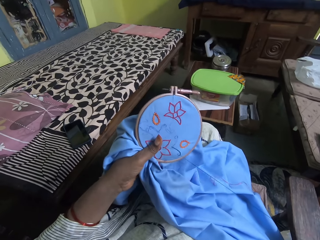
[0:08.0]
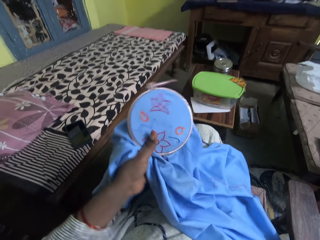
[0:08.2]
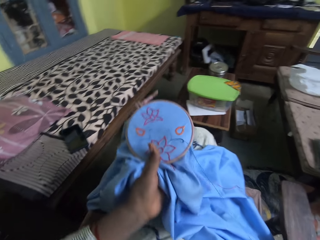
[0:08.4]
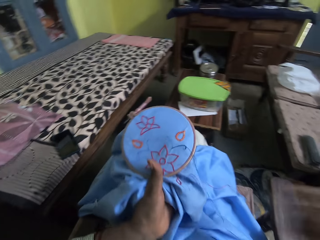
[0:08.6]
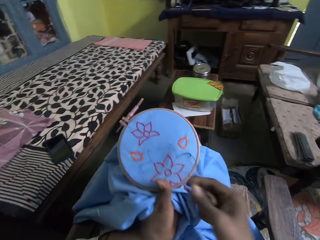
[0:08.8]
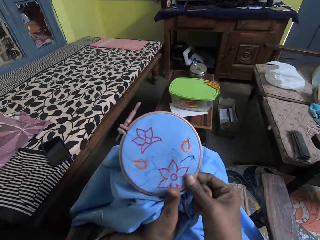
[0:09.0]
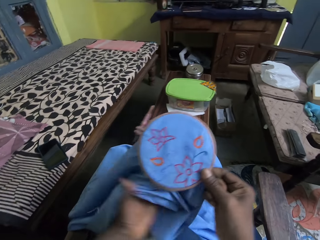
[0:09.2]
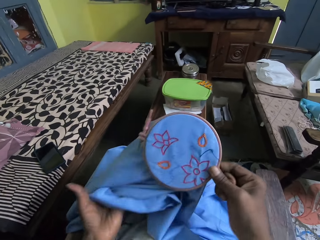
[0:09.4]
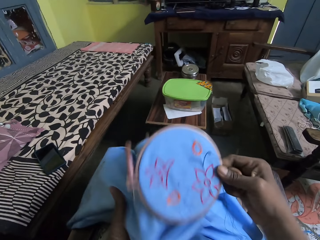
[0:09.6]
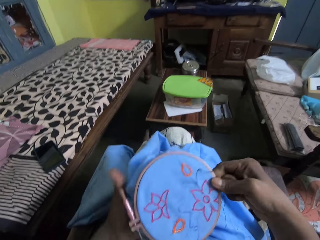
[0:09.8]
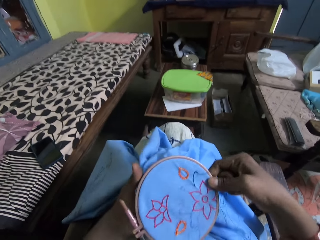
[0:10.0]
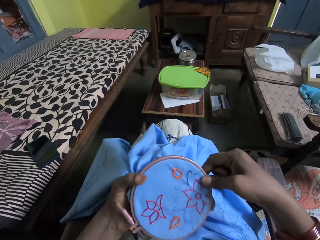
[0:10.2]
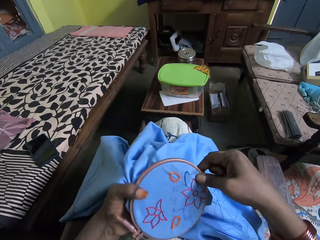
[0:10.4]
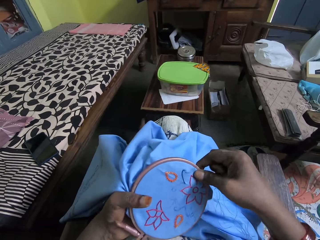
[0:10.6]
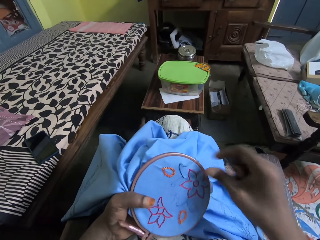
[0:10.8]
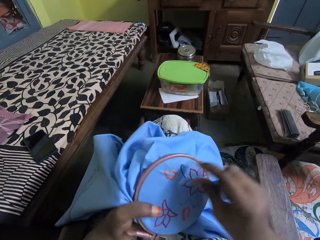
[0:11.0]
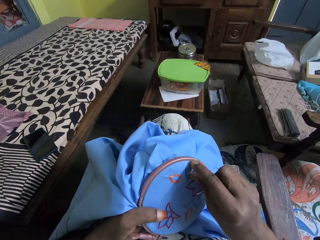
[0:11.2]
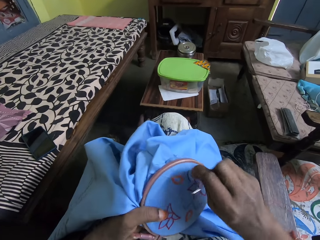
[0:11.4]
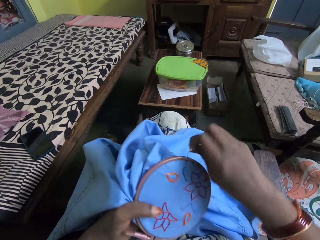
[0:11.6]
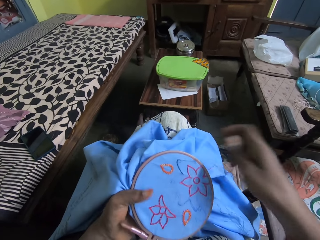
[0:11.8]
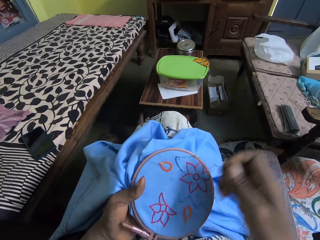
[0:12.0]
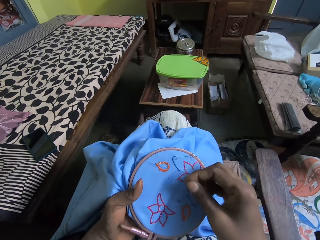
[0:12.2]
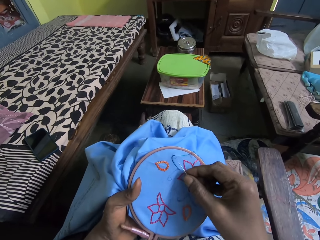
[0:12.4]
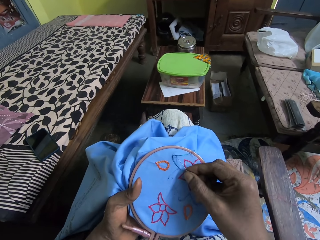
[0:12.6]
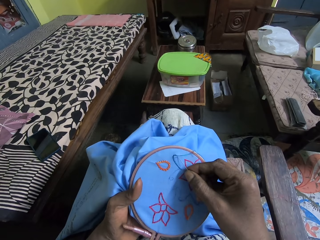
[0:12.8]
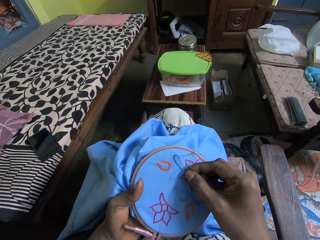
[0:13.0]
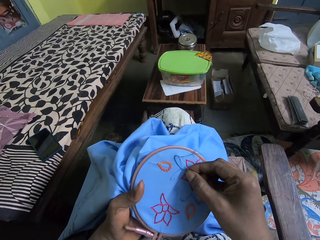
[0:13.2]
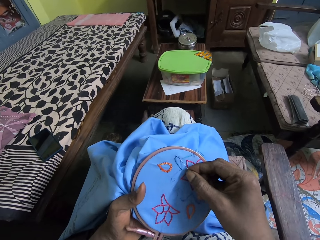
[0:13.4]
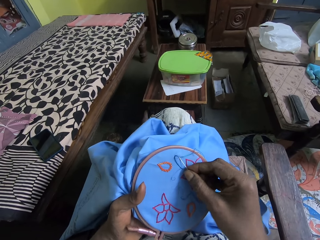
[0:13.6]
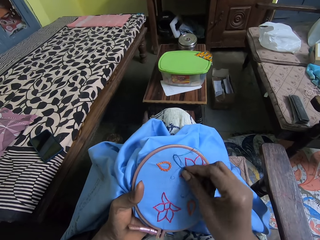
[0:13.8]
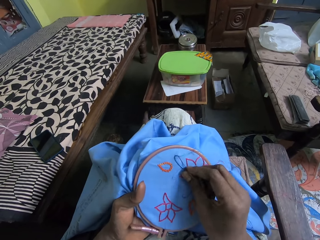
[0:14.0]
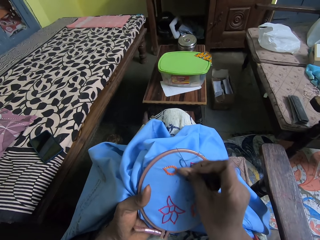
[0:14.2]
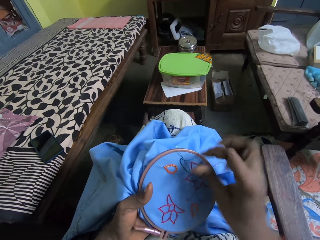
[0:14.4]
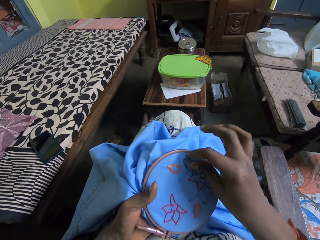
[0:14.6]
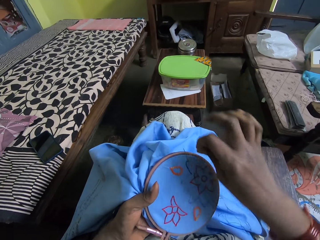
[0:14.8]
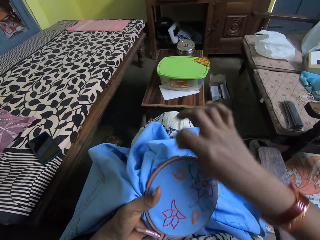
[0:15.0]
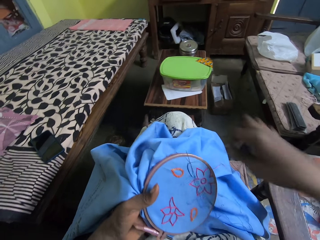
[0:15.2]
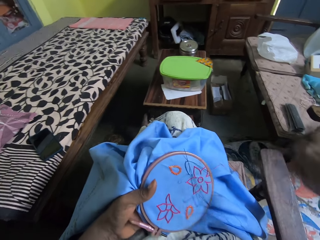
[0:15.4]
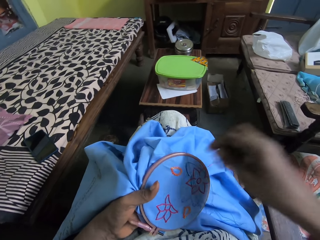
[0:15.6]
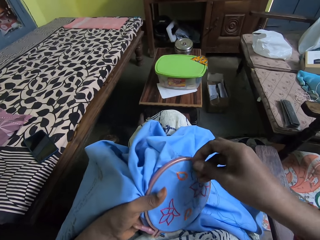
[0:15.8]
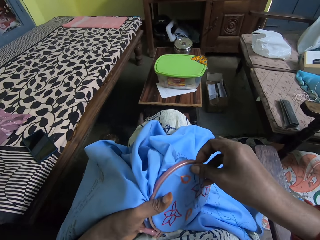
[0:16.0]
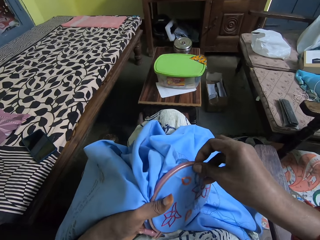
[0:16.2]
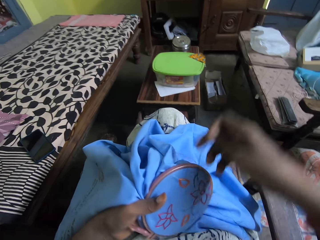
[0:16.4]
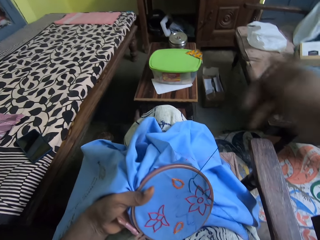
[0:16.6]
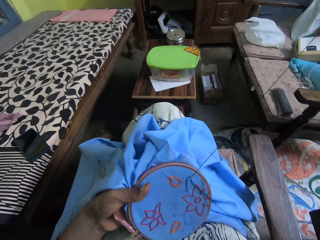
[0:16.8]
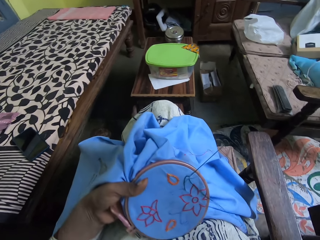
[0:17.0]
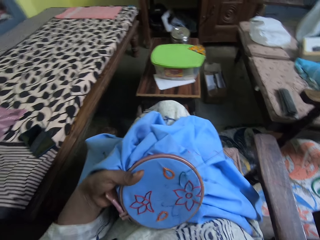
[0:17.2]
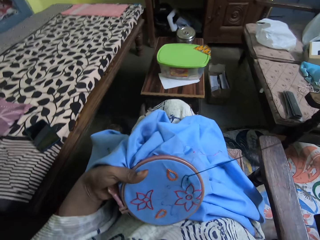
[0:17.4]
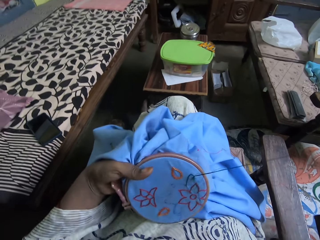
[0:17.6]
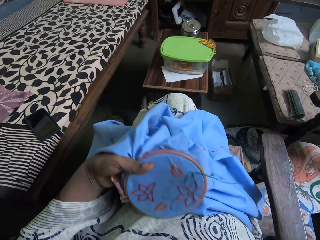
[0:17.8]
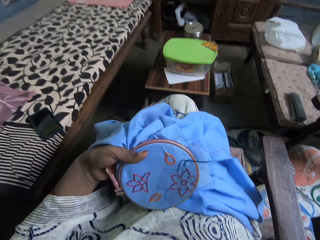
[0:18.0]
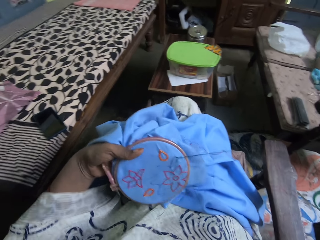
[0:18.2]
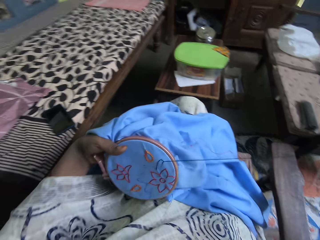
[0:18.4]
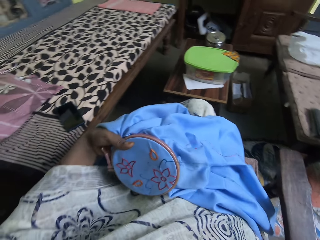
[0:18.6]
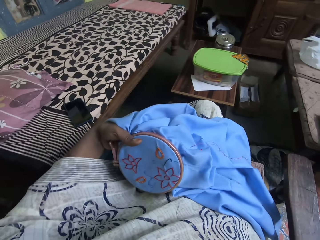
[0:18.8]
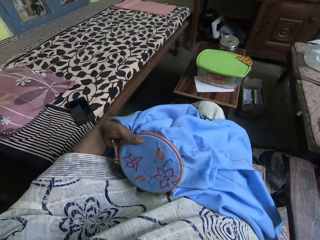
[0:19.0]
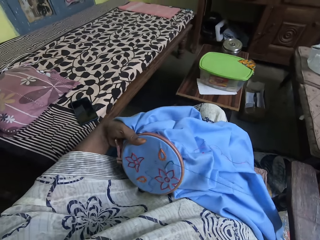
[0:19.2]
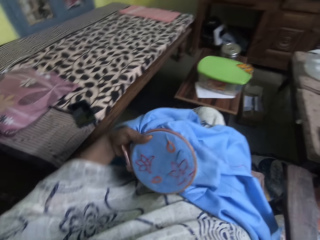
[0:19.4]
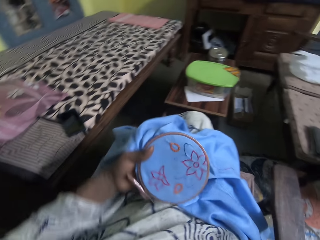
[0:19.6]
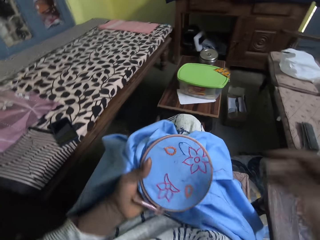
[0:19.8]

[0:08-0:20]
The camera wearer turns the embroidery ring. They hold the material with the right hand. They hold the material with the left hand. They pull the thread. They embroider the cloth. They turn the thread. They pull the thread.

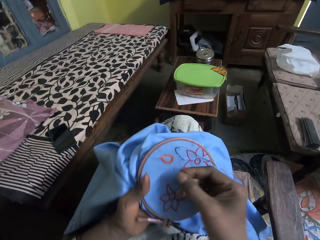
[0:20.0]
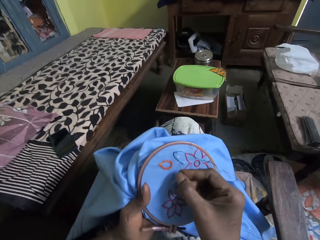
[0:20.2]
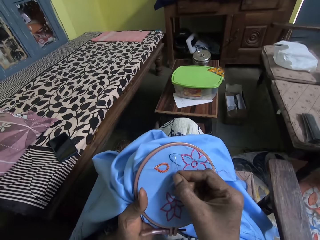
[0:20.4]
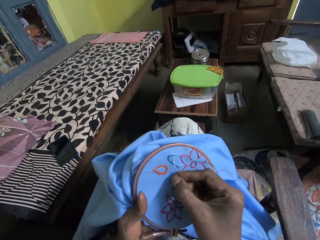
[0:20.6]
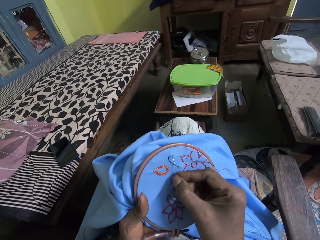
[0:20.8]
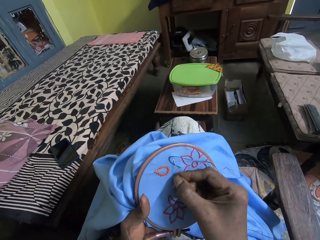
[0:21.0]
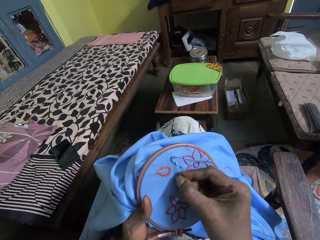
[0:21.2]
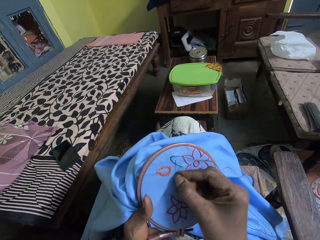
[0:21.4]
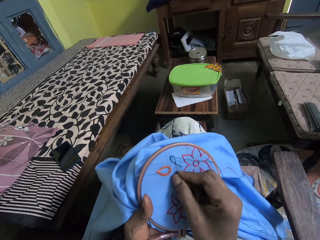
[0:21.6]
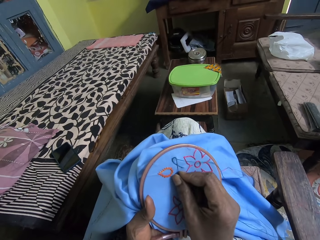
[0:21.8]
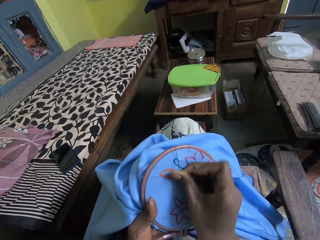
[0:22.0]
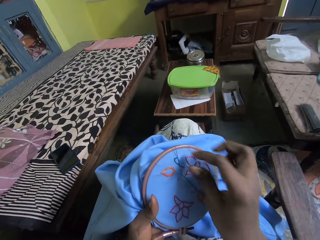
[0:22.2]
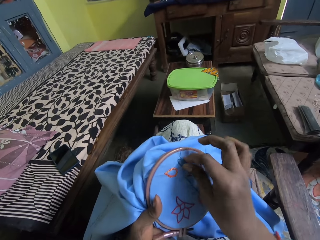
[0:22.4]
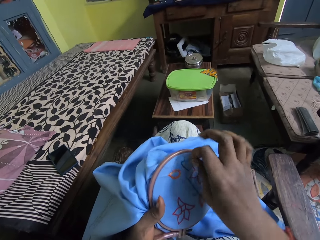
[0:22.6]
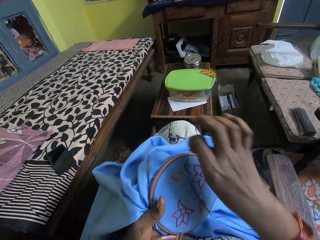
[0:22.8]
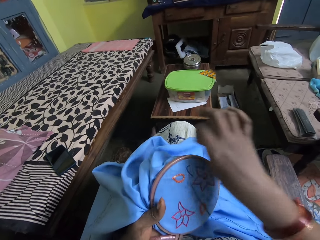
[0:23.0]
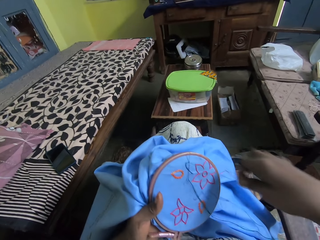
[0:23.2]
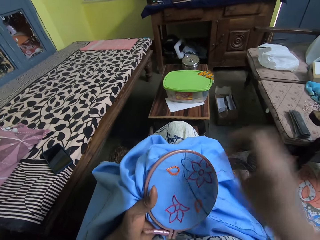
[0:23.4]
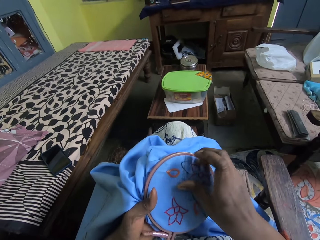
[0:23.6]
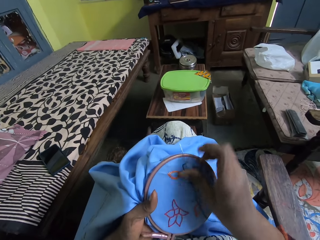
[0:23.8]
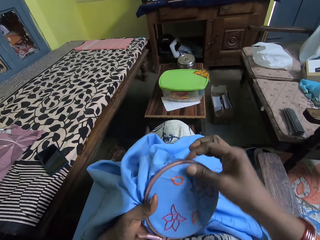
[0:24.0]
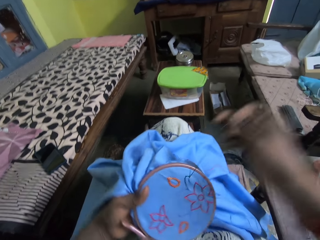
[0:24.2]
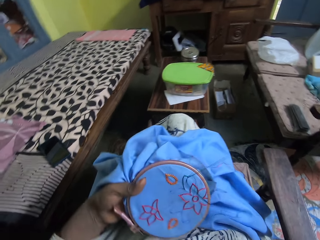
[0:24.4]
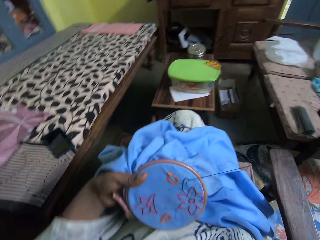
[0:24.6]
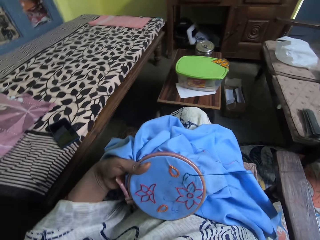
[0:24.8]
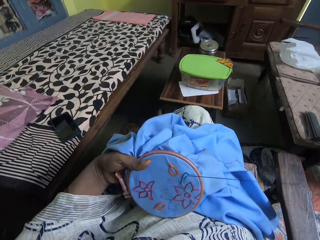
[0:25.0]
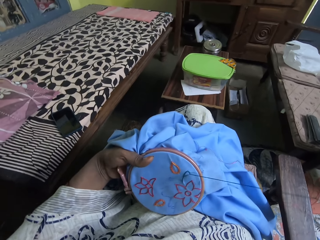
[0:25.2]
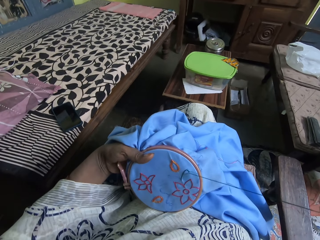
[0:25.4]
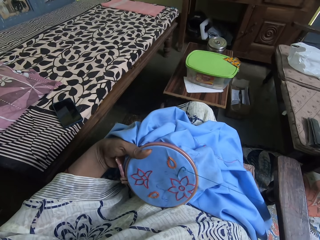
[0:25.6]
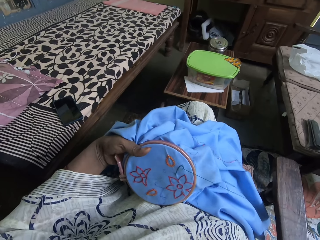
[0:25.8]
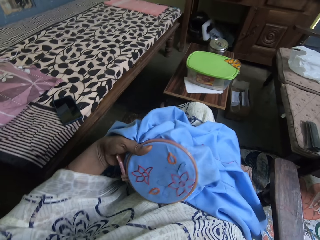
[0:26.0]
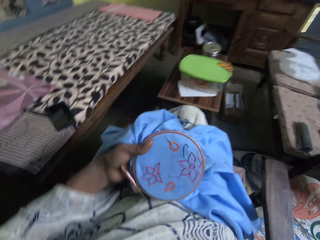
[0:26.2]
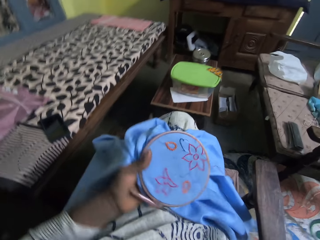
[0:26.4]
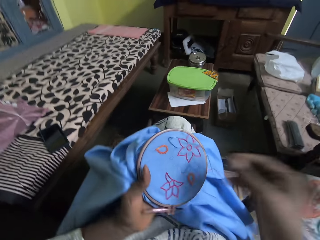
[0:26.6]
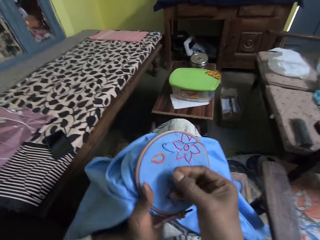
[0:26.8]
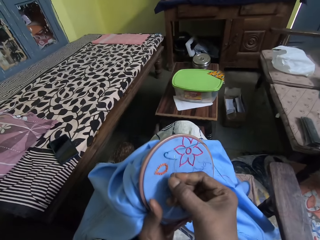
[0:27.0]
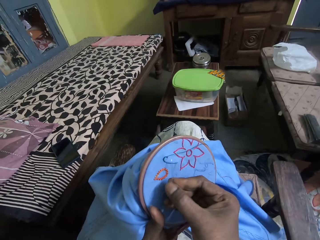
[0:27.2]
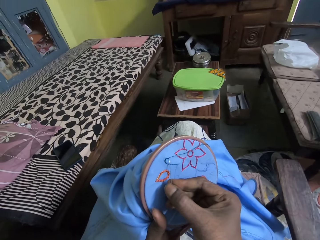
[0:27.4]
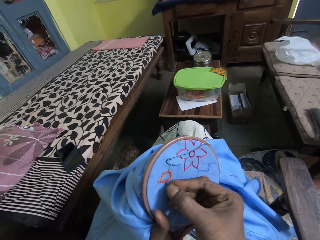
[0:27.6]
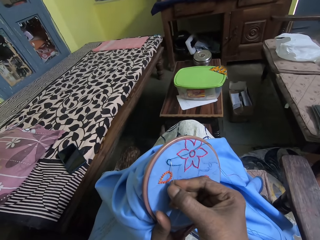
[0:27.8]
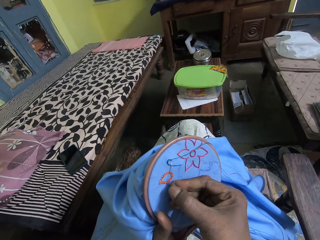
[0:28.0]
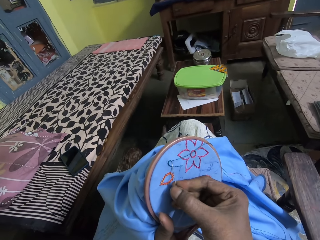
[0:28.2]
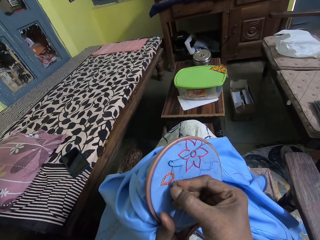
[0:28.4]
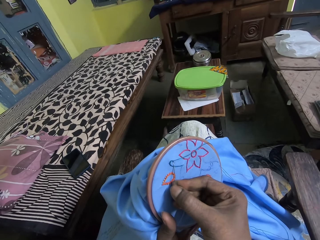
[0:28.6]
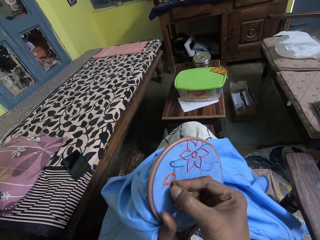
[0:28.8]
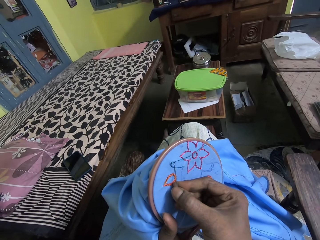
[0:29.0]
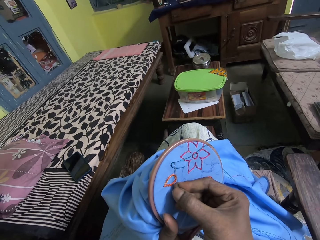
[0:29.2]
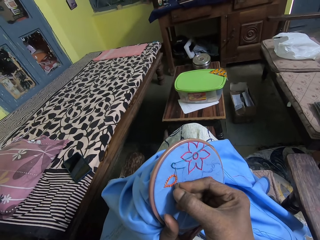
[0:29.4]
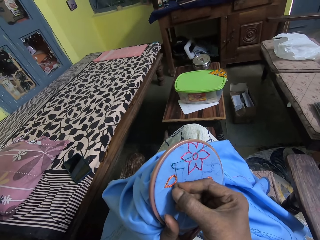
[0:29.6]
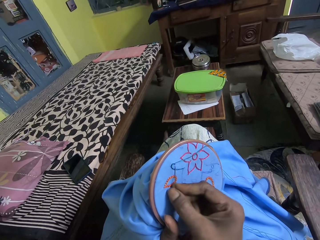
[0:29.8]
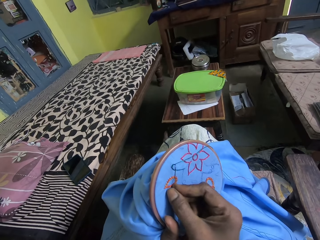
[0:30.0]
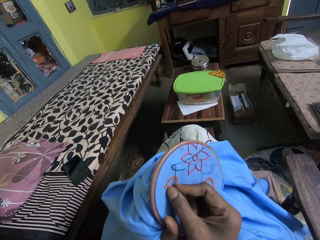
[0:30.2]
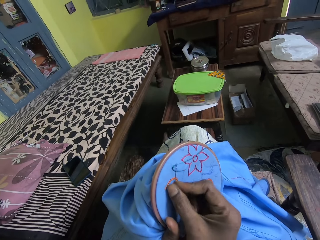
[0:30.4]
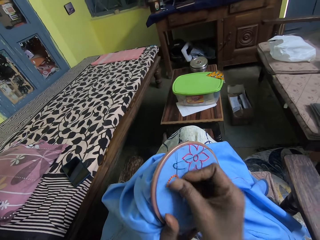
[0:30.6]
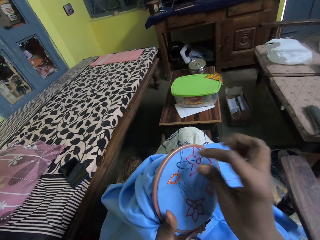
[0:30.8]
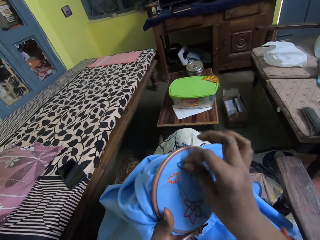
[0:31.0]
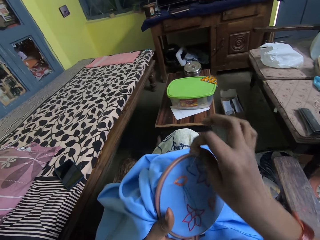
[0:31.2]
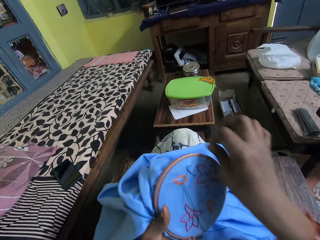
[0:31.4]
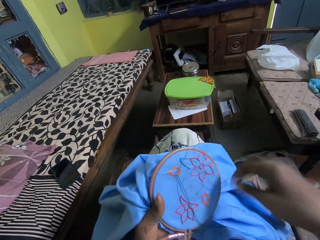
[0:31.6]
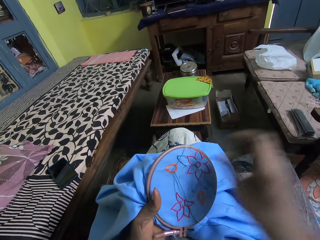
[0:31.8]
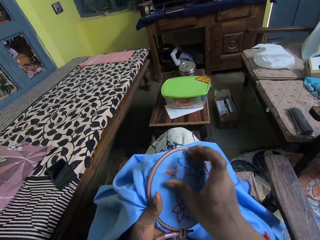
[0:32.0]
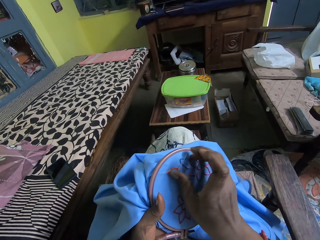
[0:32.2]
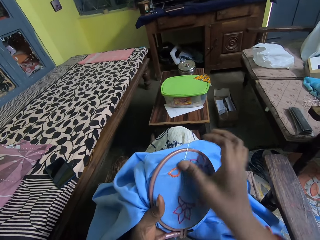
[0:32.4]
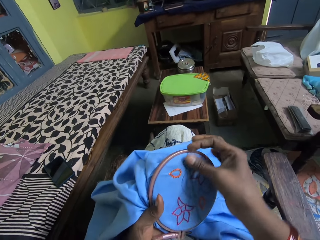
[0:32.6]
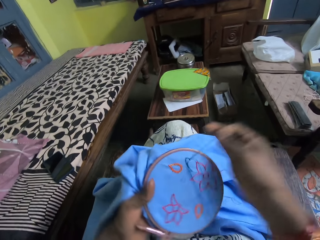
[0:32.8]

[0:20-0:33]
The camera wearer sews. They turn the thread, push the needle and pull the thread. They sew. They turn the thread. They push the needle.
